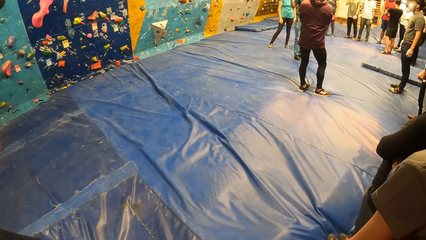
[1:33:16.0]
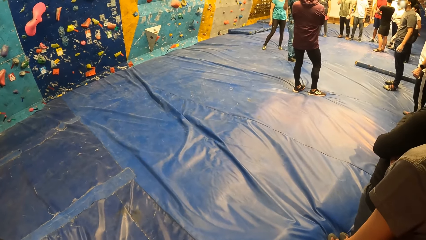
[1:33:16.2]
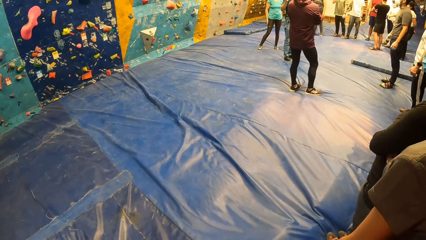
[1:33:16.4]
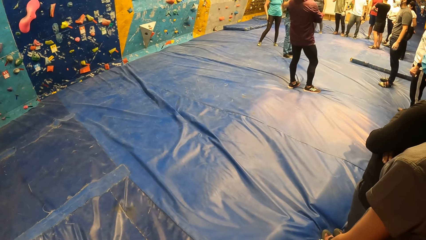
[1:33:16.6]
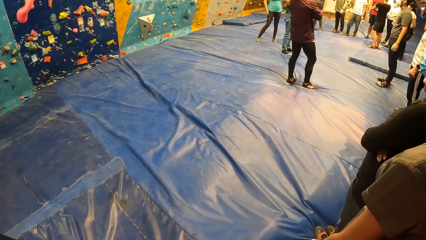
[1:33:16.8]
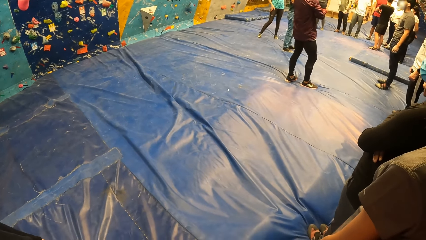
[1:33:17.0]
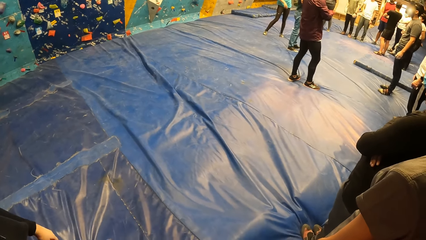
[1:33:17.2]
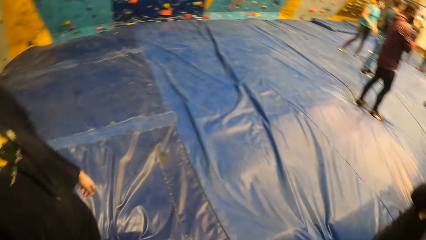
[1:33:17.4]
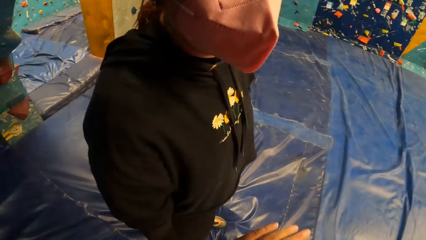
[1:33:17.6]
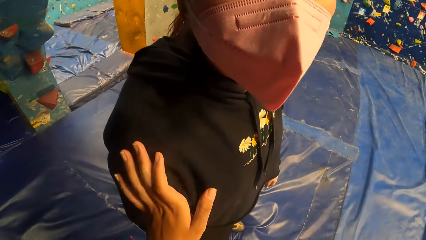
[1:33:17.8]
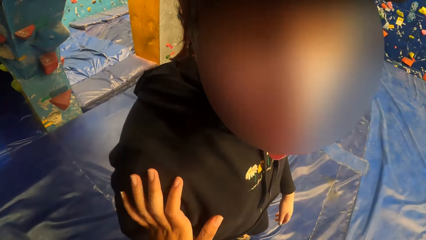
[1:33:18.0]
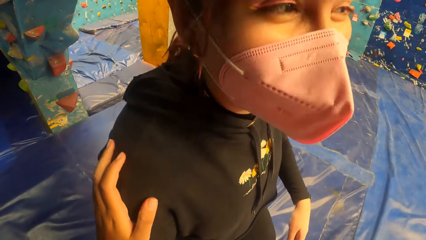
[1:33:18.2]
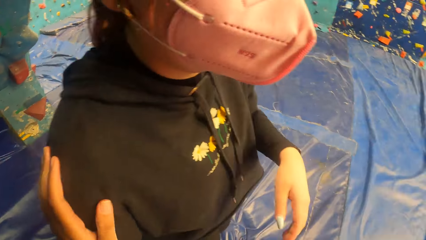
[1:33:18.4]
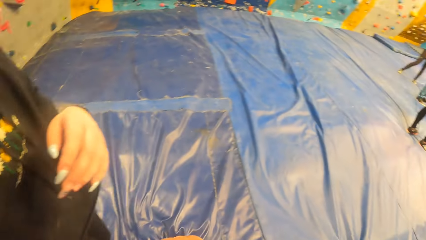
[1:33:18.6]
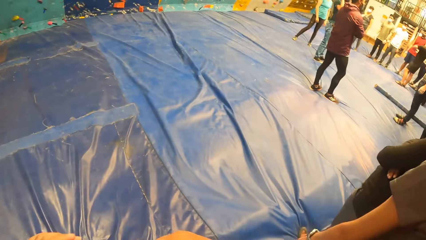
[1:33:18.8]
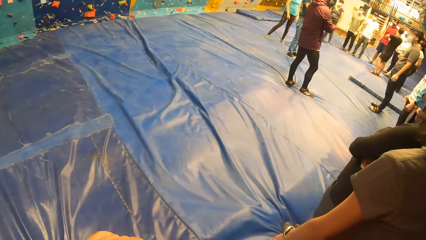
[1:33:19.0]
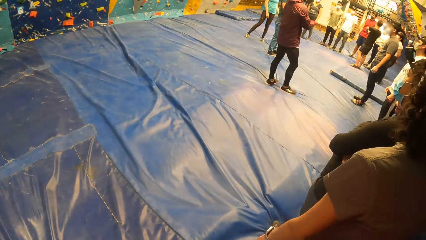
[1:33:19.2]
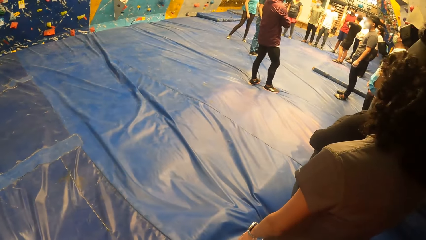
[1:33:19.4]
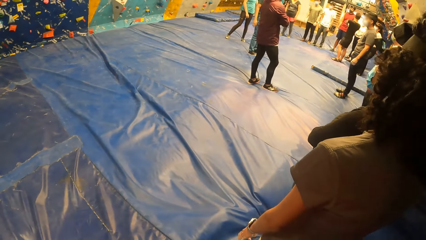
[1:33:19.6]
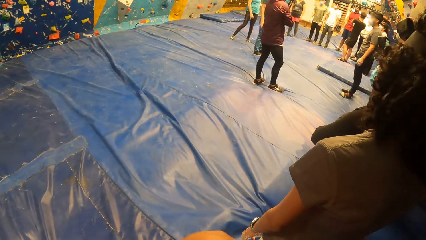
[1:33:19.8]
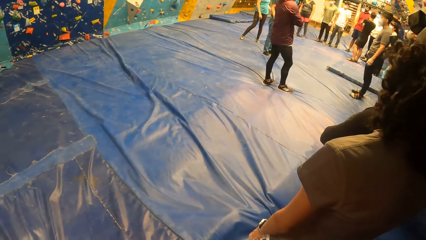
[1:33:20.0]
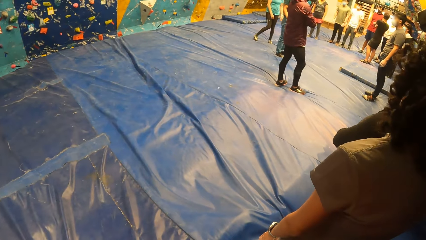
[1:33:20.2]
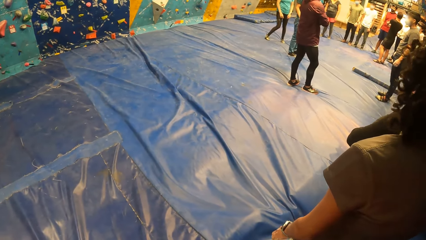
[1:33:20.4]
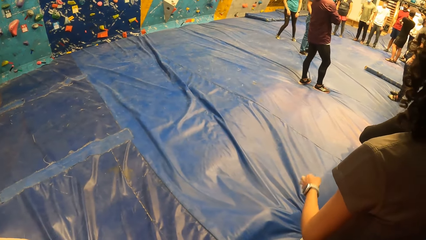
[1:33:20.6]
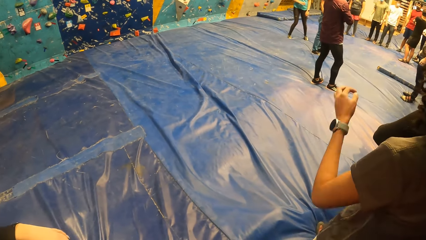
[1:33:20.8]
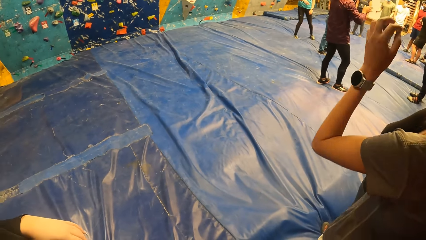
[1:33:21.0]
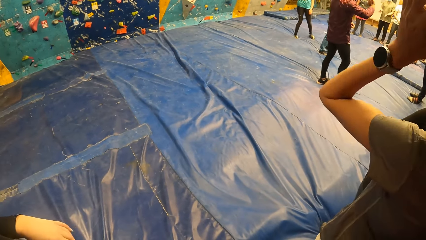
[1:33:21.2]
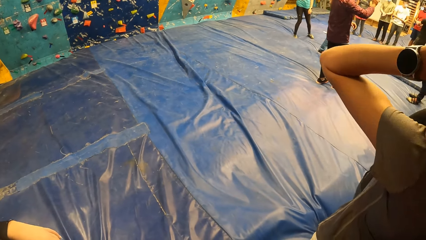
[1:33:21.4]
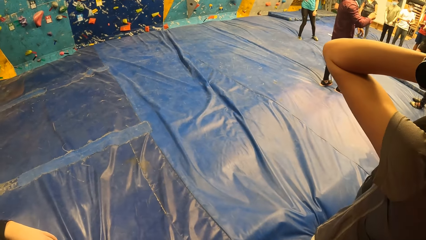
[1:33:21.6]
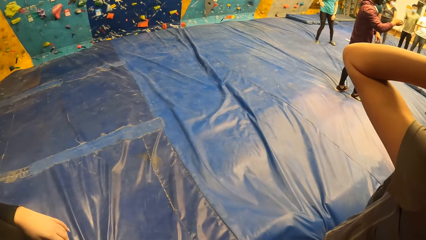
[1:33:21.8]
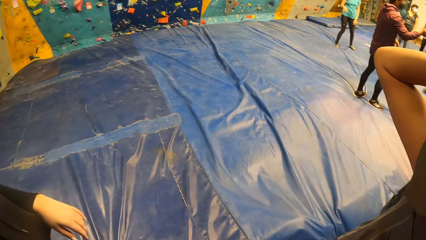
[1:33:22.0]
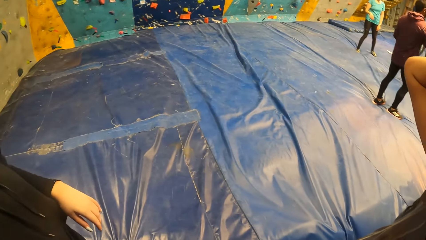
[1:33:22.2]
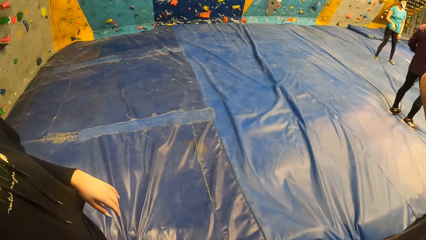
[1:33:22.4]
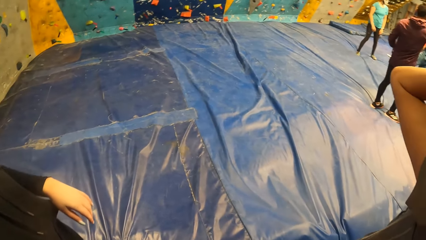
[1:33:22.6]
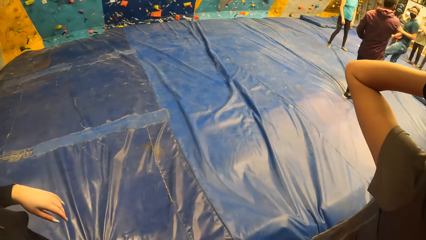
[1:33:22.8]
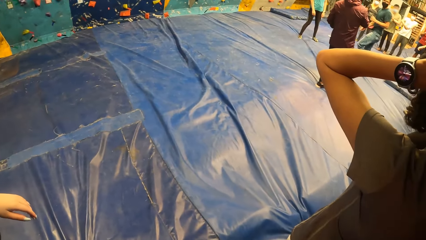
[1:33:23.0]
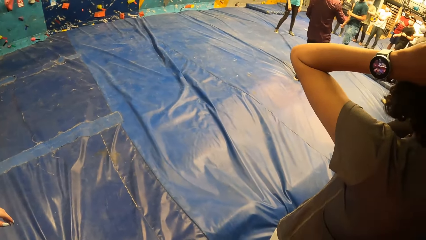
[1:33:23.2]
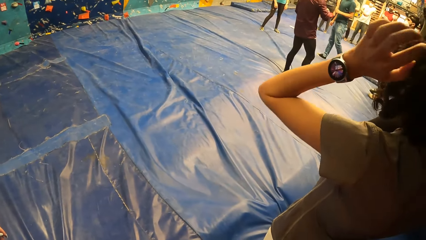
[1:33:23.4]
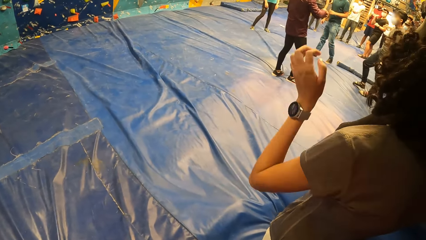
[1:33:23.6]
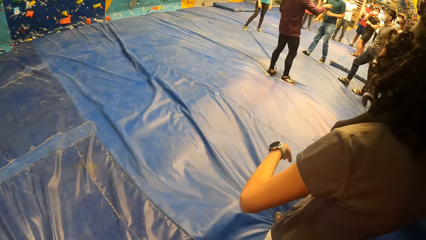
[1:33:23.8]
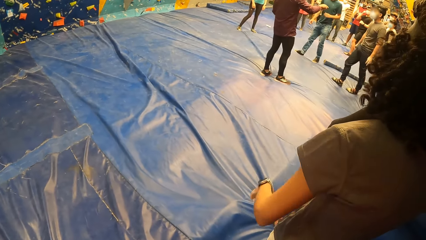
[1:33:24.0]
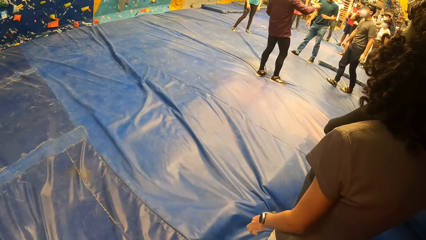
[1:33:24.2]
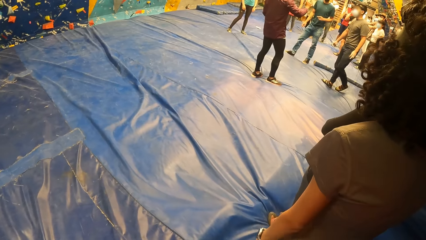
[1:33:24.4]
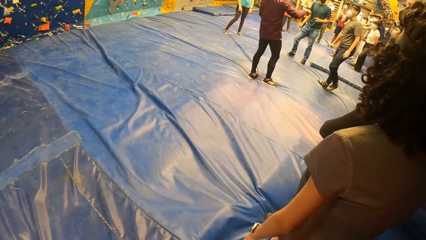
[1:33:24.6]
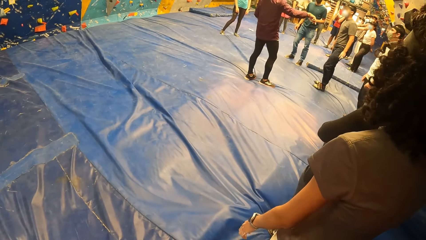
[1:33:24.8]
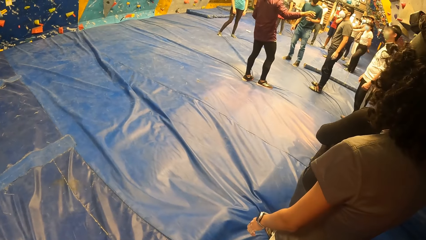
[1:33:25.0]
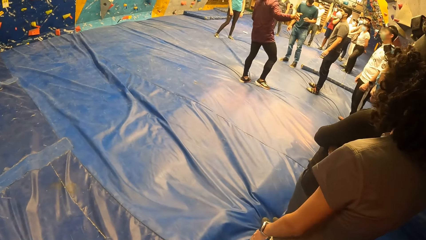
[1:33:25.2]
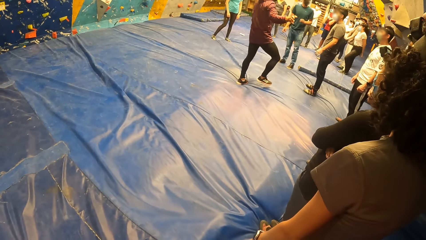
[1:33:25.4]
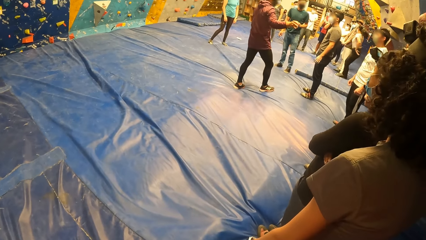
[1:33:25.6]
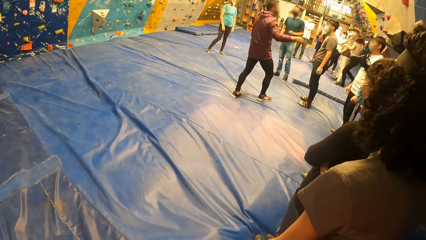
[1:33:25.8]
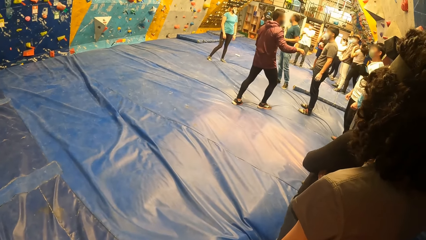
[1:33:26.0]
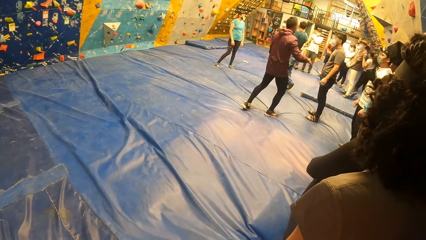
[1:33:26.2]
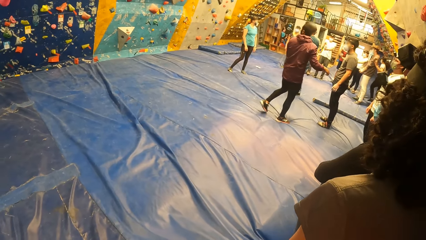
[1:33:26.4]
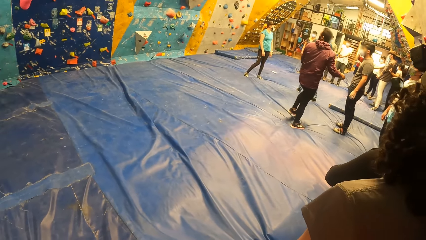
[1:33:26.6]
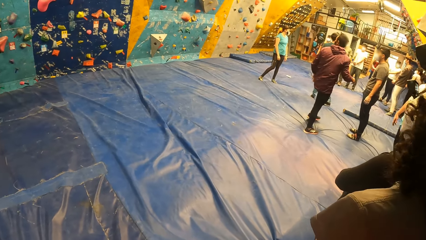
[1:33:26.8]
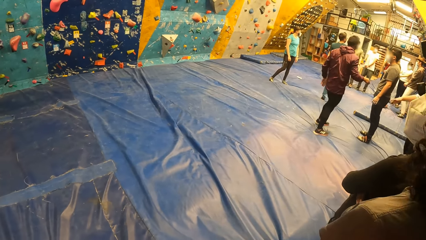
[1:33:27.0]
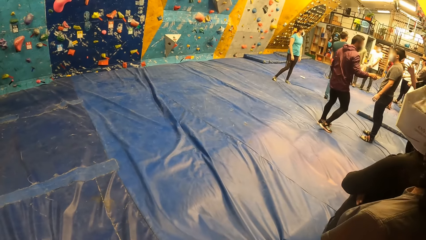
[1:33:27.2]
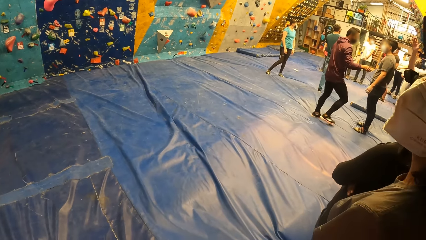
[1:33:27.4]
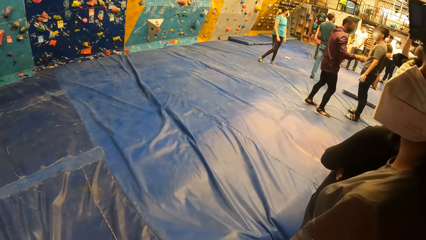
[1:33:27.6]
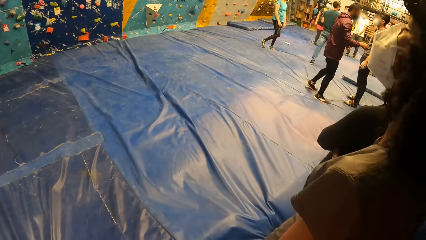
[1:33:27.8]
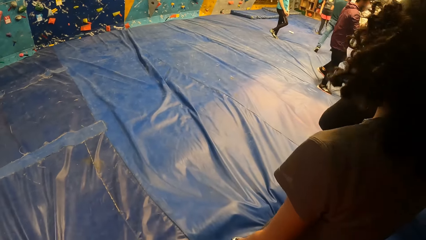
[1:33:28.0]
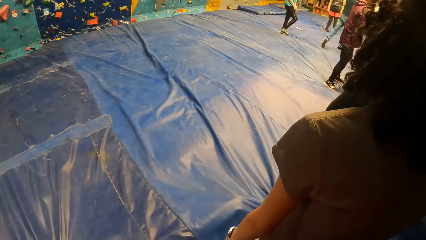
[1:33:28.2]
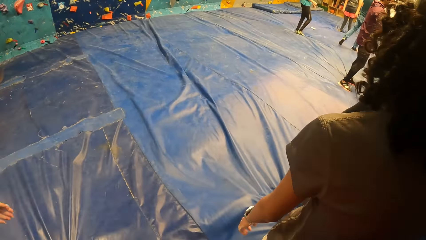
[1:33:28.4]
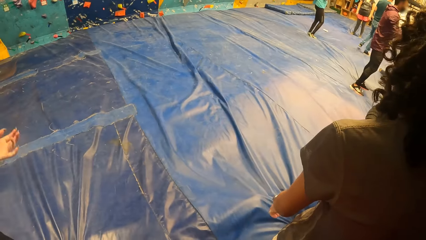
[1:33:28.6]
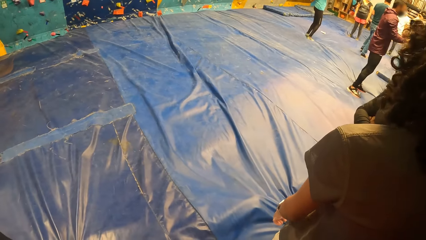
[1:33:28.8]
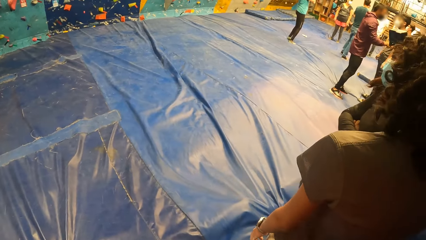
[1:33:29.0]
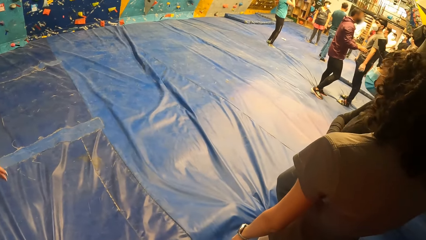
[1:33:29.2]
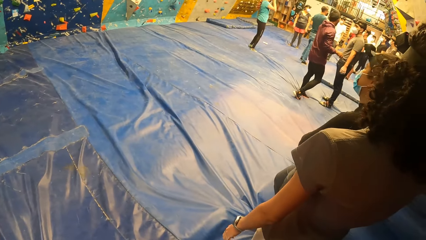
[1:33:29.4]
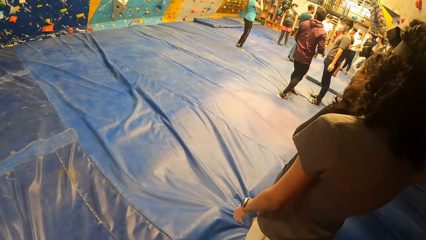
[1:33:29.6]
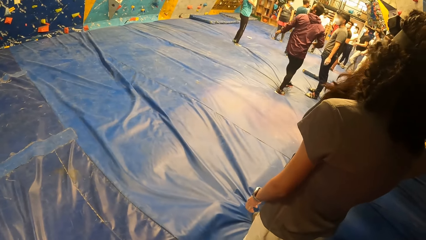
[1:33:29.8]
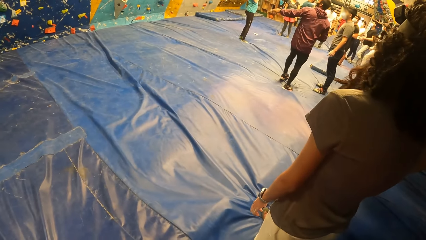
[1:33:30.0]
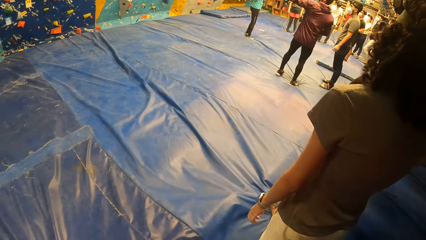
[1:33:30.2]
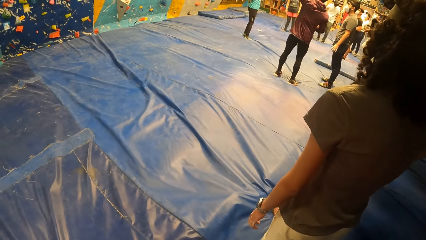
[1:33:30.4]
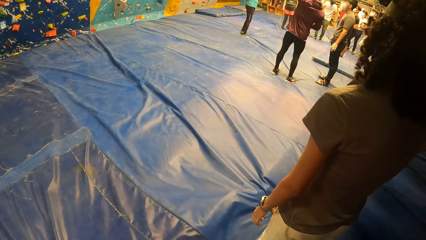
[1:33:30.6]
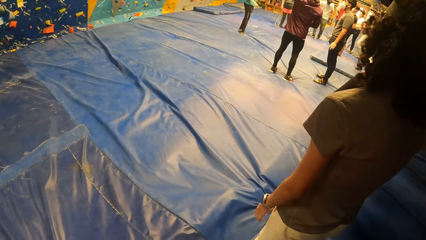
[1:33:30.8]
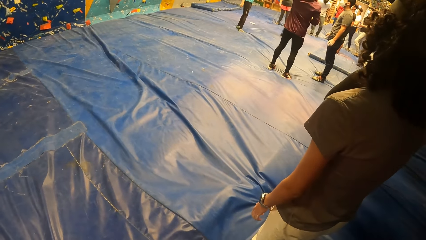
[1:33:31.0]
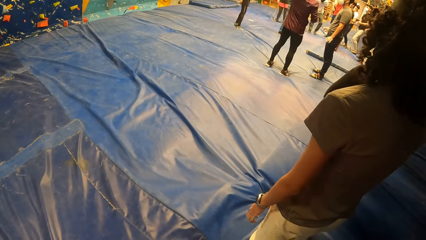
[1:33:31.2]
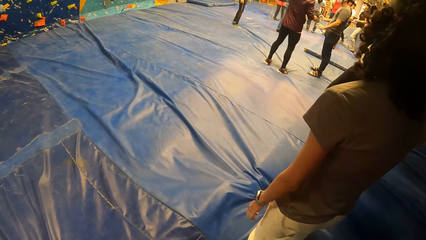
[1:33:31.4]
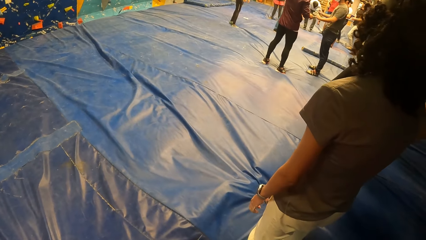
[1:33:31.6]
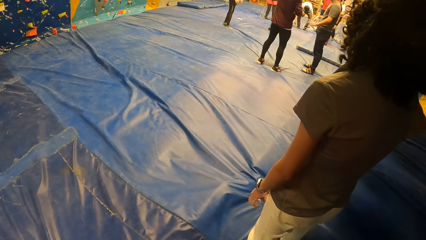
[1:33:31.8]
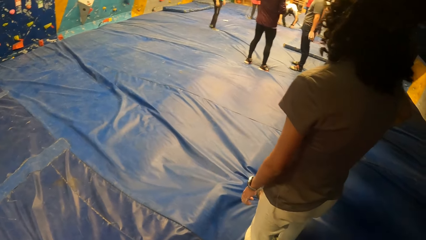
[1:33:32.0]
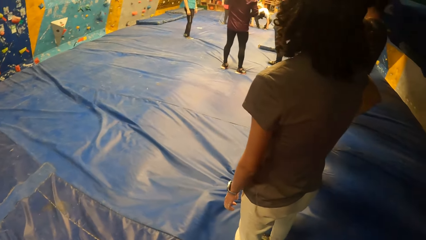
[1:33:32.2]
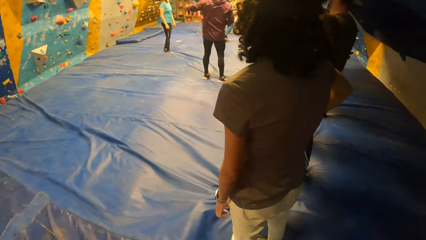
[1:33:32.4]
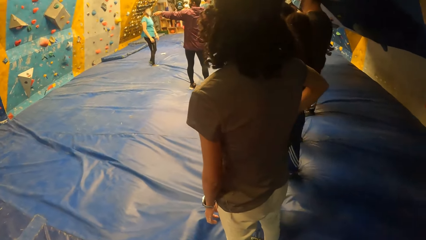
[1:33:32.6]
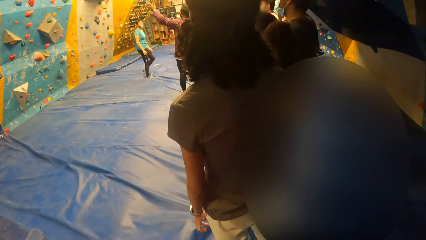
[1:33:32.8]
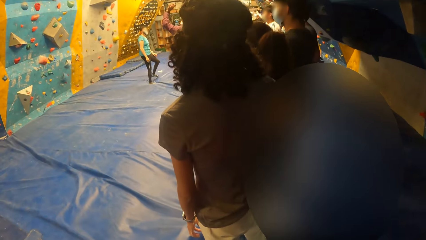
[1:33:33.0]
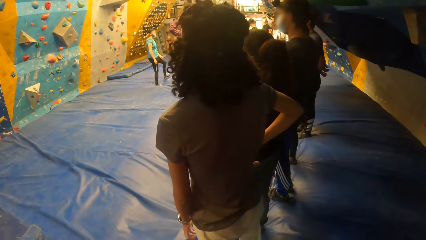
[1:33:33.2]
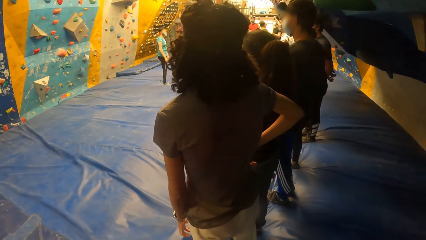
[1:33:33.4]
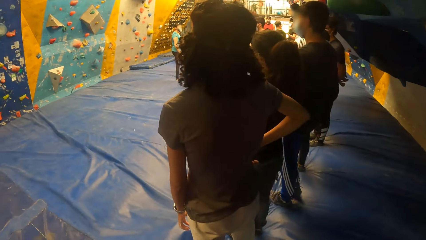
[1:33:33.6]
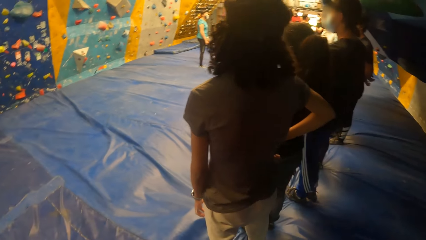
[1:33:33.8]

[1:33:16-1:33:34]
The camera wearer touches the woman with her left hand. She talks to the woman and looks around.
